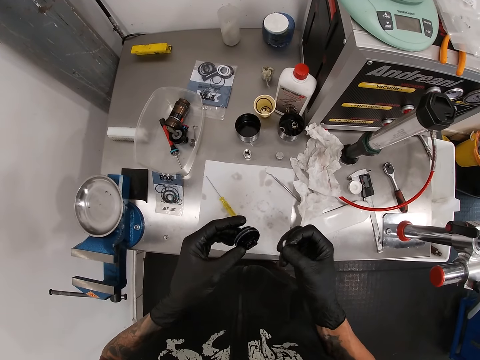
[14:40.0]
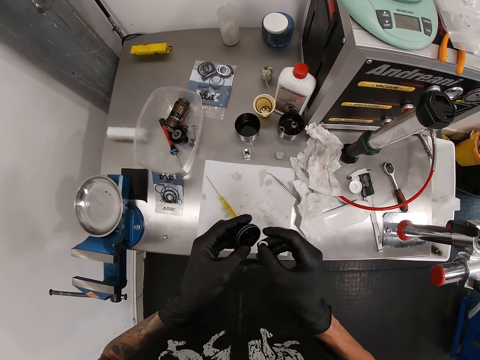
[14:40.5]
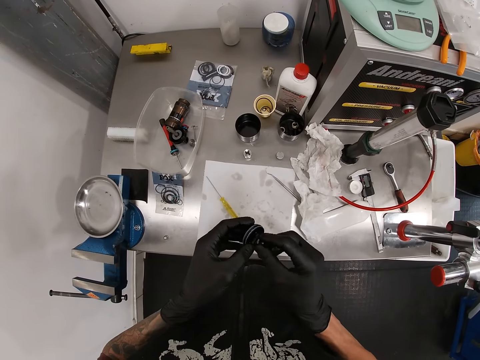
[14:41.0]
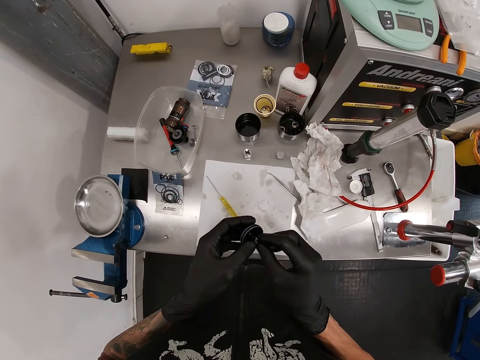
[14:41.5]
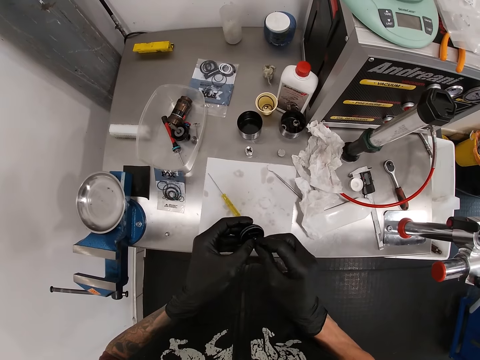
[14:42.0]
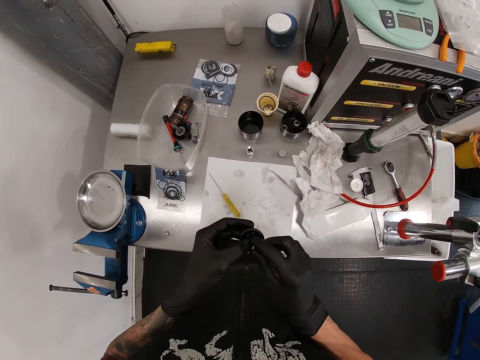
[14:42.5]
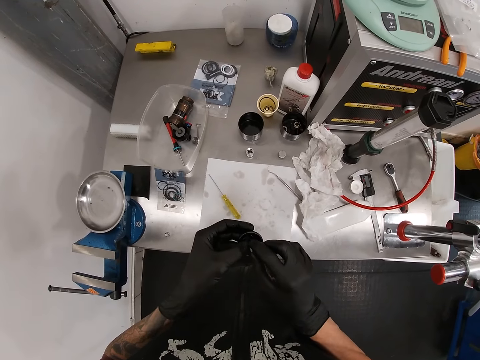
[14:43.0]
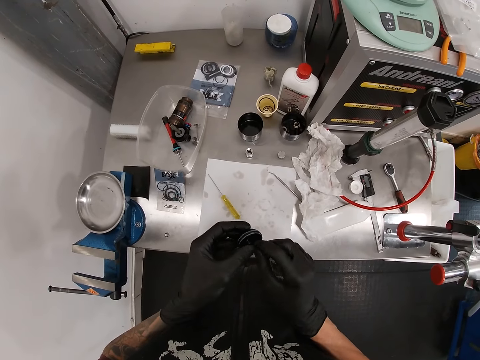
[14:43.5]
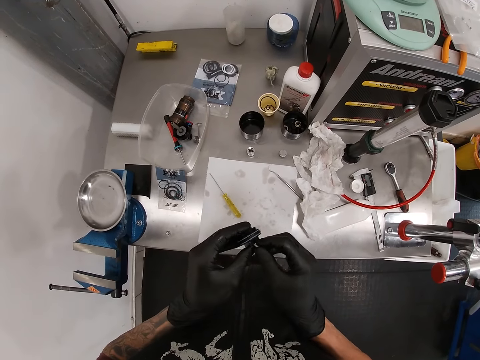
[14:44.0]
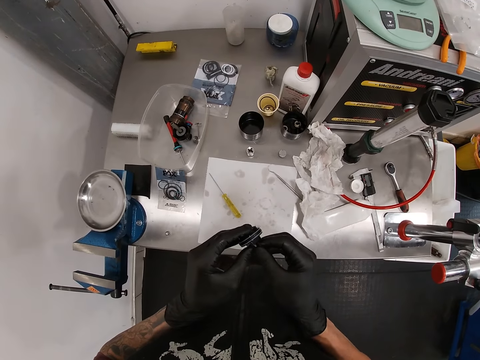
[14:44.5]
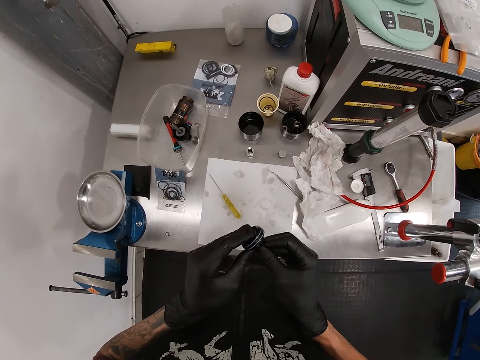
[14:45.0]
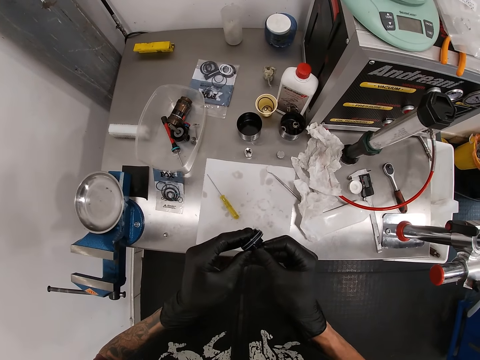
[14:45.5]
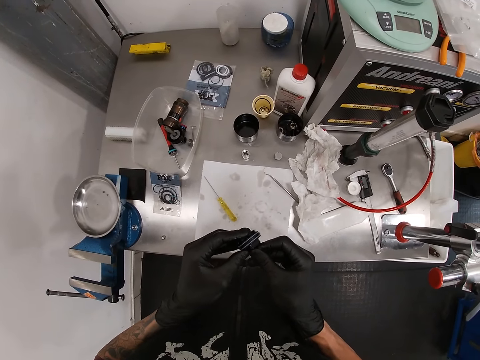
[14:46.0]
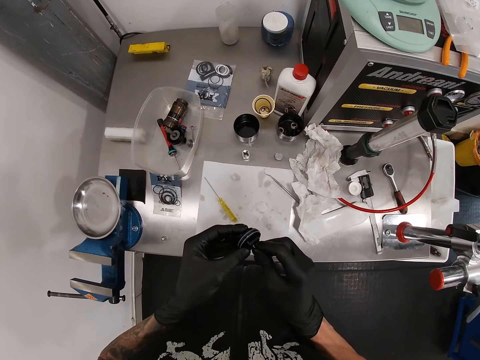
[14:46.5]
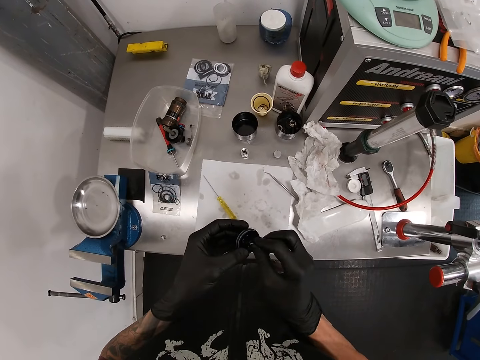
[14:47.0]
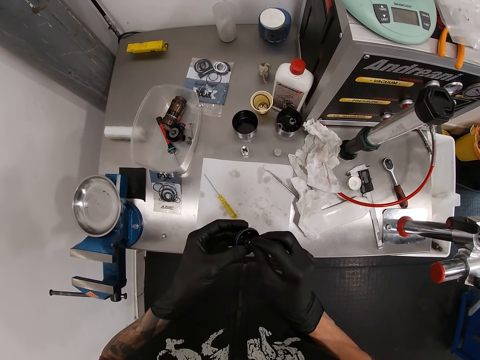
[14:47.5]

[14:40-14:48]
The camera wearer inserts the seal ring into the bearing with both his hands.

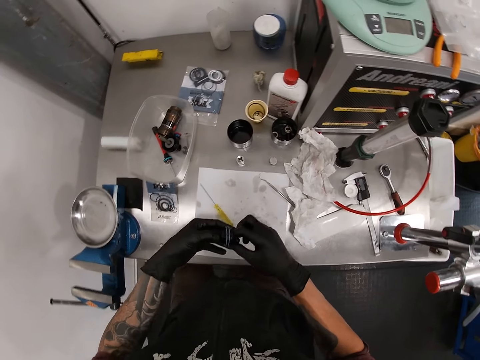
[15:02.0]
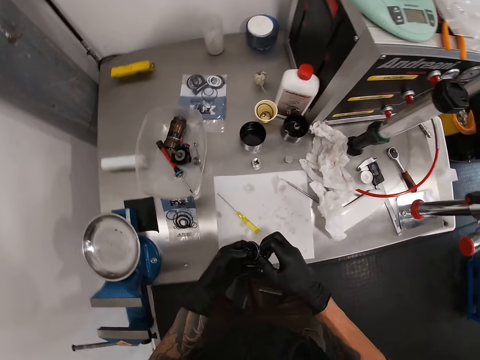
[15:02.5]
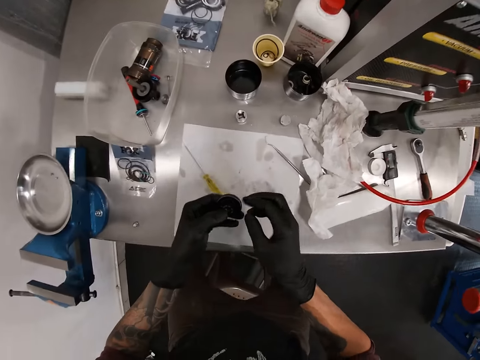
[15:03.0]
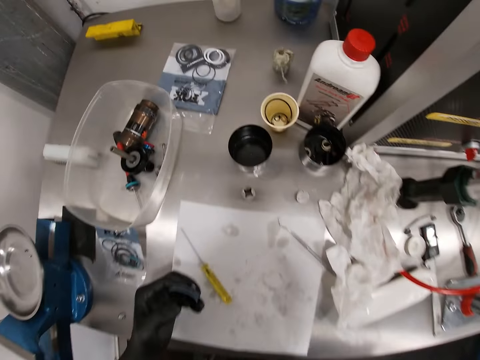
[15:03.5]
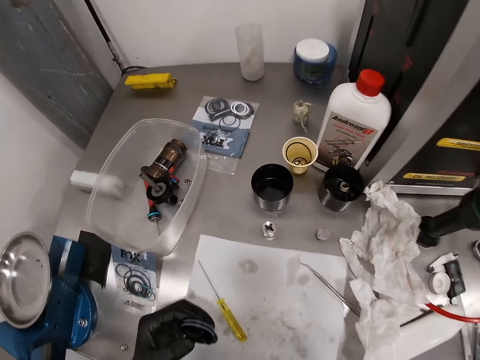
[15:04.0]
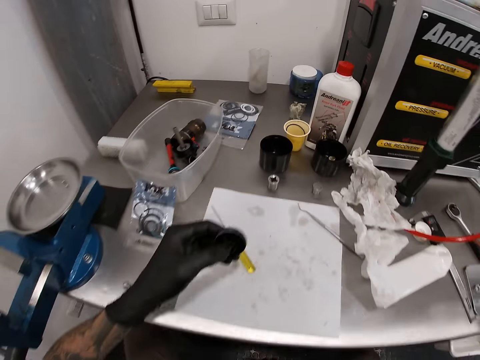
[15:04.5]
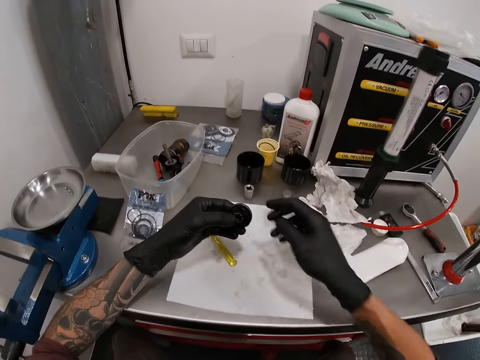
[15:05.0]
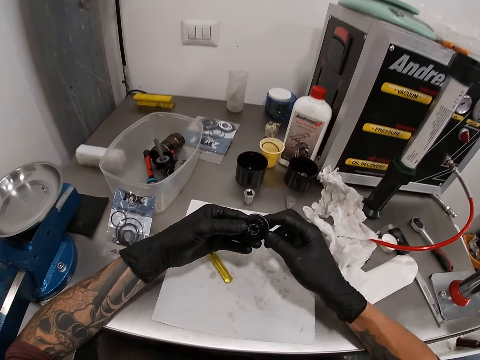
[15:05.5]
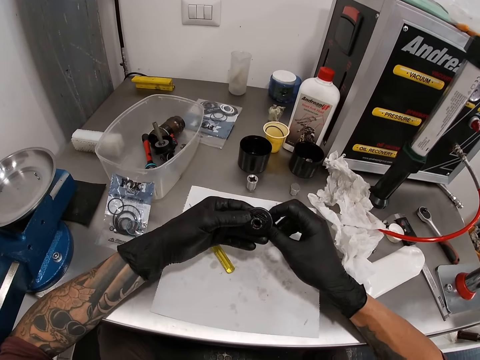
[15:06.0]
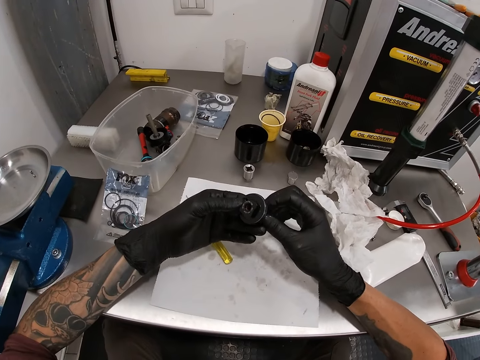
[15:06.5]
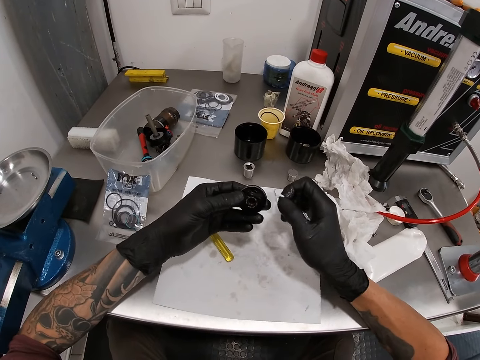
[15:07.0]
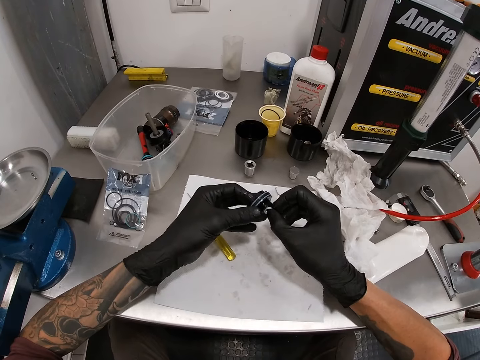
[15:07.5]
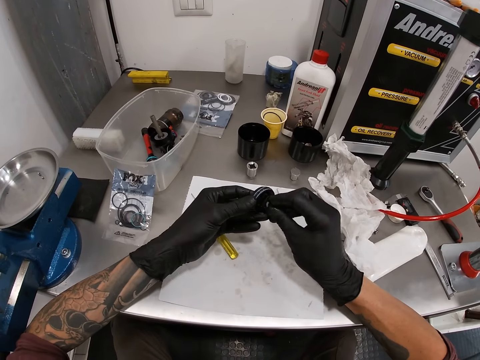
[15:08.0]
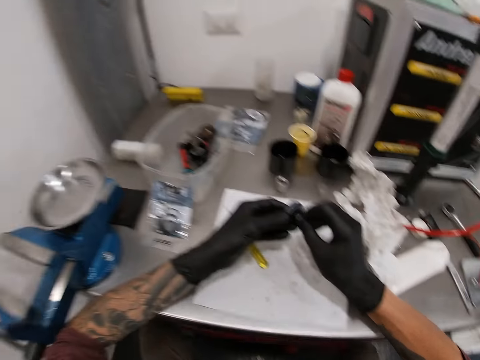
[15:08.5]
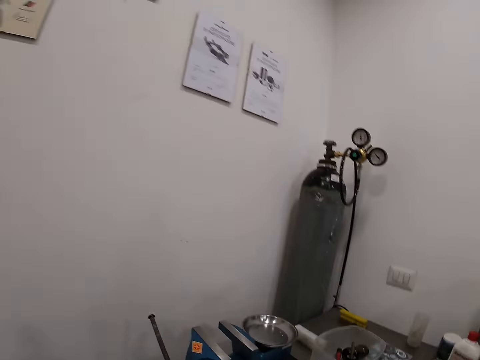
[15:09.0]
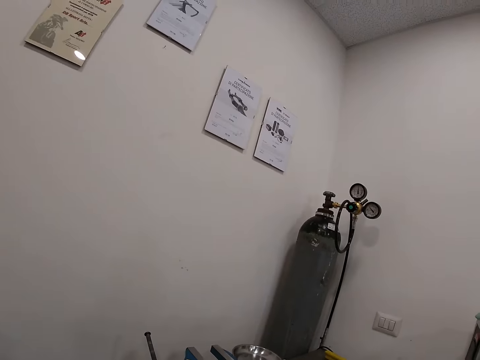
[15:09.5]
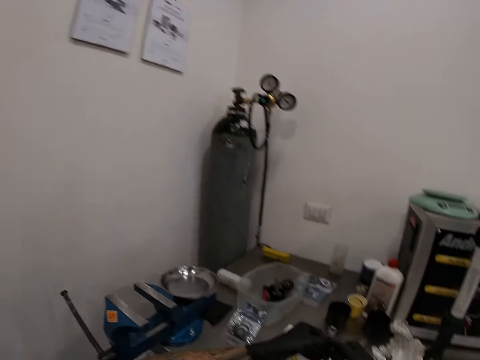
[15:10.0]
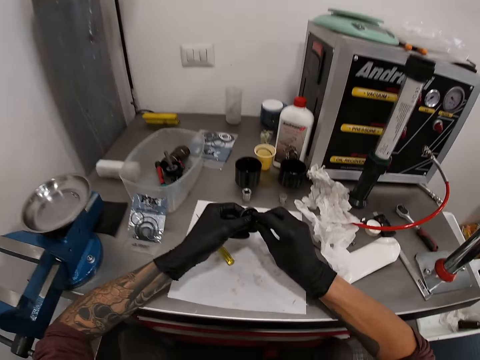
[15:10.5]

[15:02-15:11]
The camera wearer adjusts a stool on the floor with his right hand. He inserts the seal ring into the bearing with both his hands.

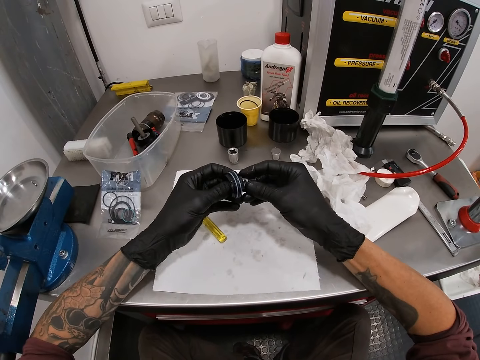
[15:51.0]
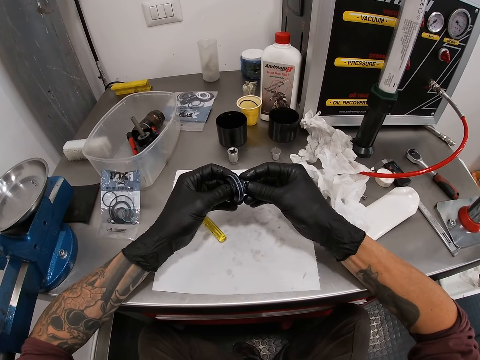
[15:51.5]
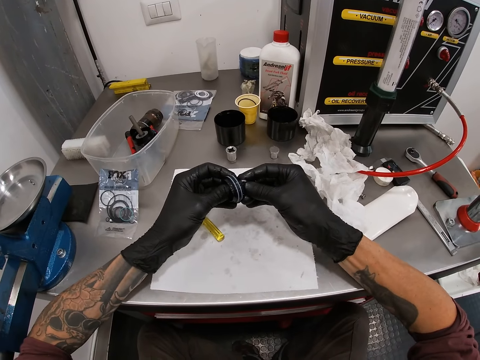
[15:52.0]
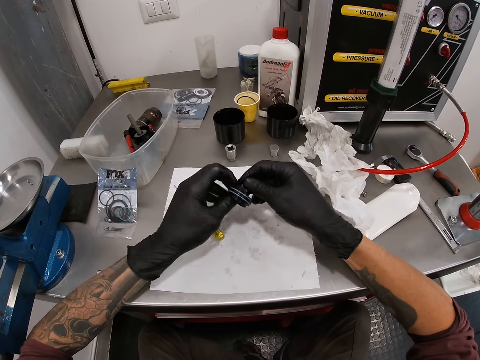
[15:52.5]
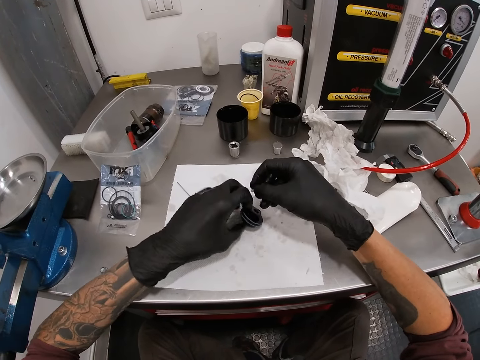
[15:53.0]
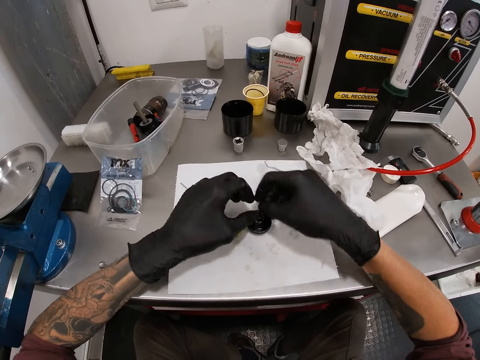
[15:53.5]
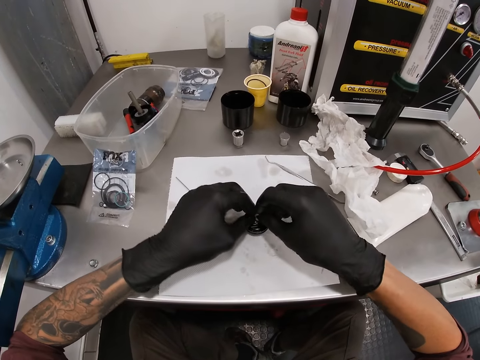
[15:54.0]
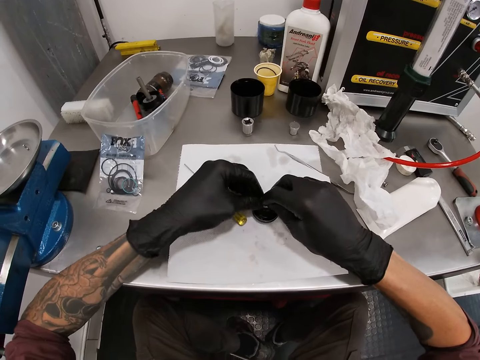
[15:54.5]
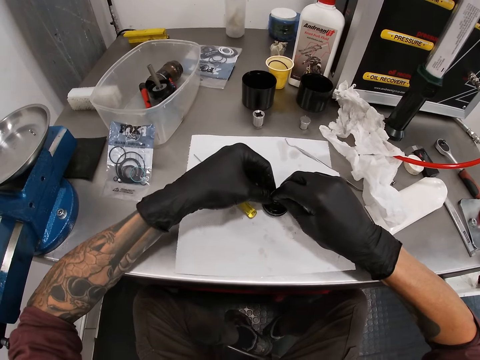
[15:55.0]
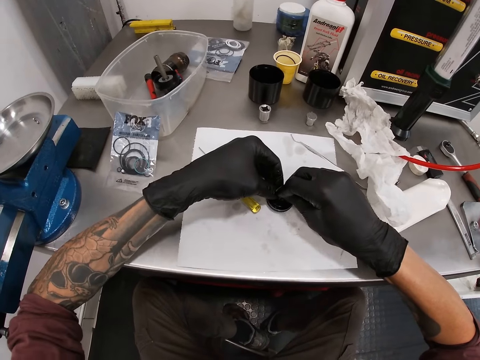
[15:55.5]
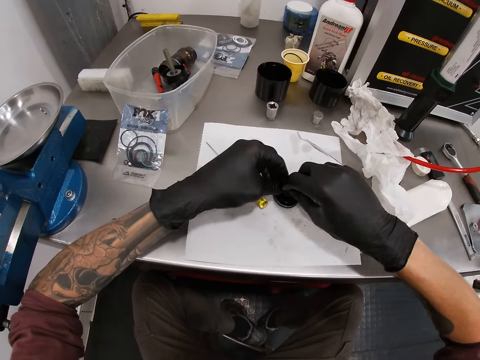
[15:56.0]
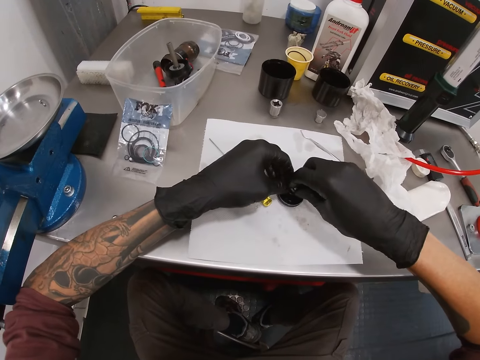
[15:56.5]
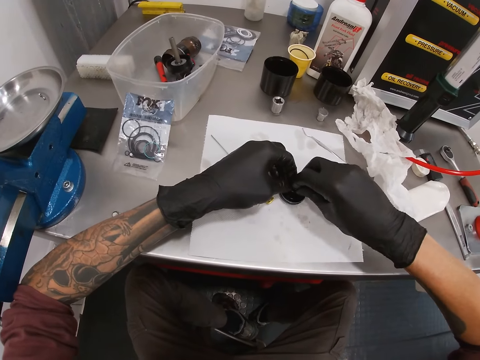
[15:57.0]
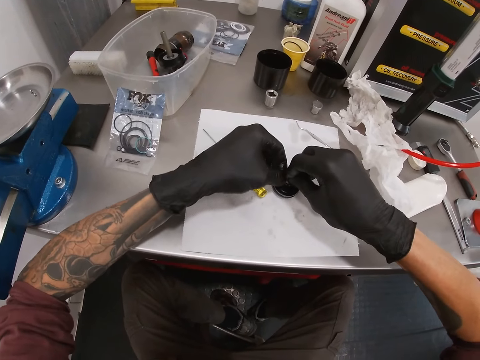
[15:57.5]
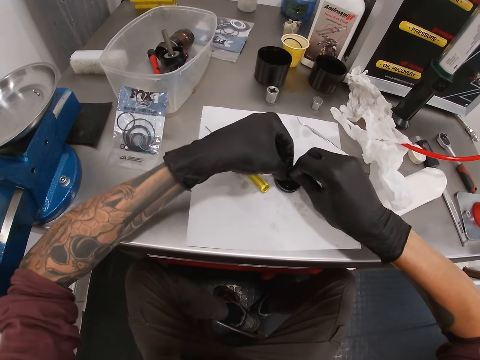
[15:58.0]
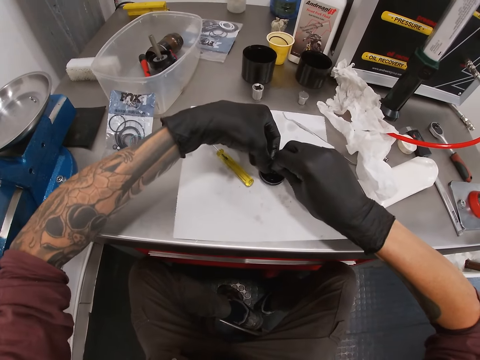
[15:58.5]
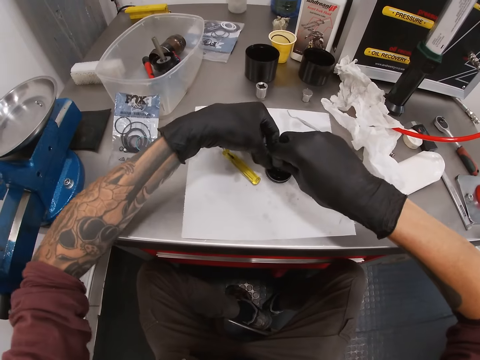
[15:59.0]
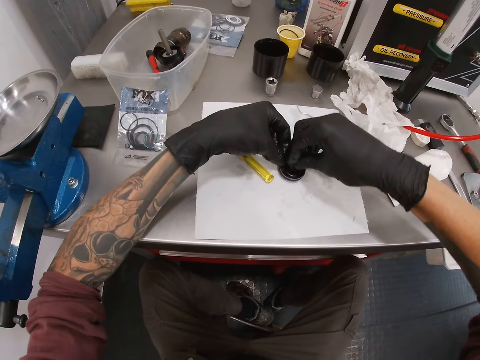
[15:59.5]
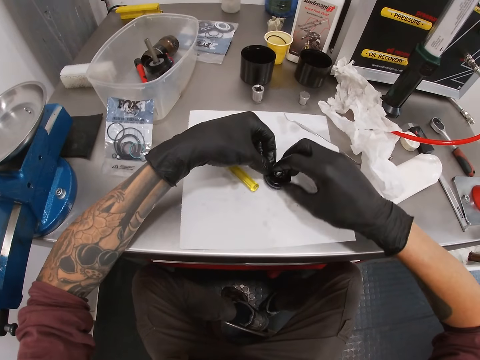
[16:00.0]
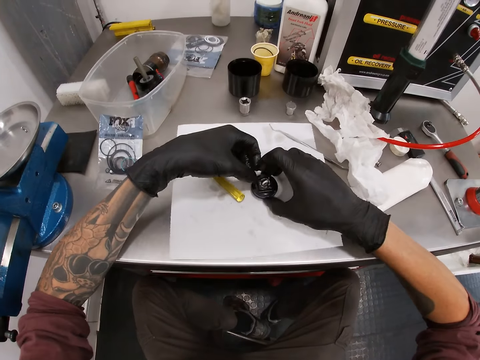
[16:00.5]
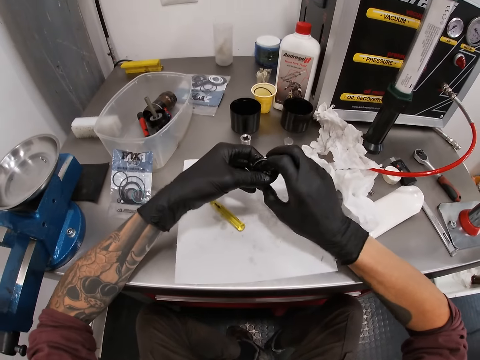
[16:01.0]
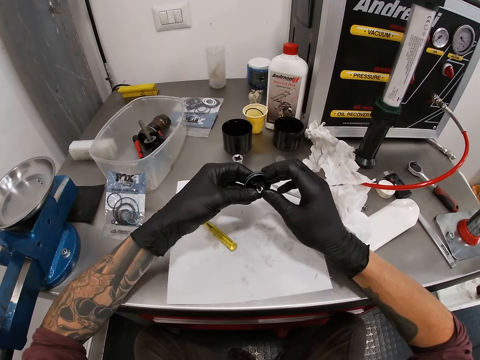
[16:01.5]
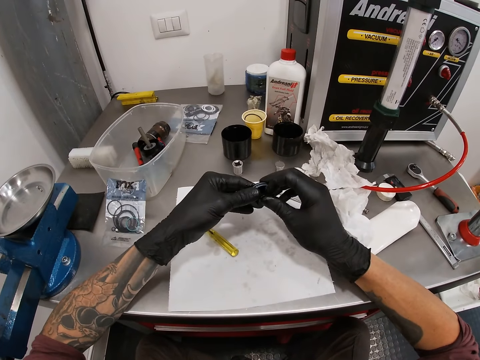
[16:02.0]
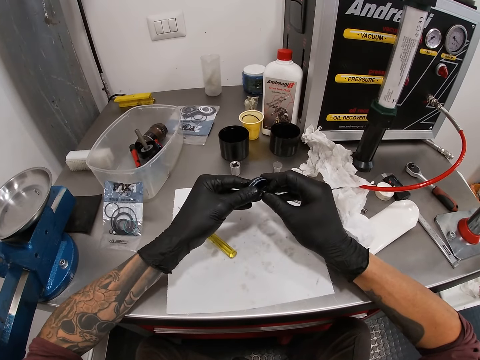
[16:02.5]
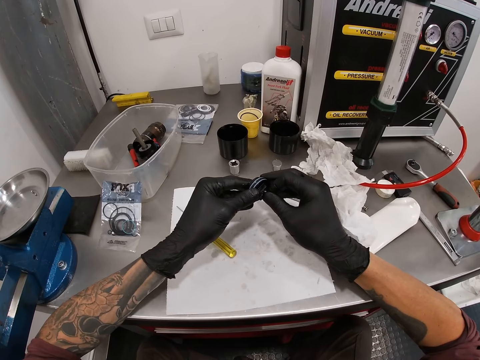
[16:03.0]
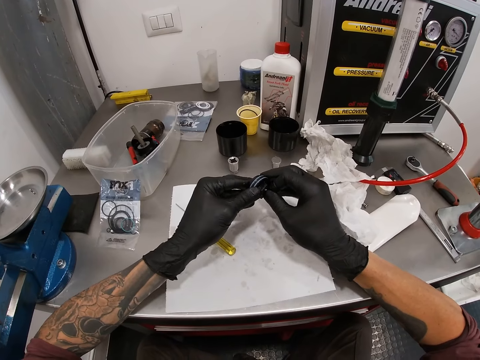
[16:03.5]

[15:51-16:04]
The camera wearer drops the bearing on the paper with his left hand. He inserts the seal ring into the bearing with both his hands. He picks the bearing from the paper on the workbench with both his hands. He inserts the seal ring into the bearing with his right hand.
